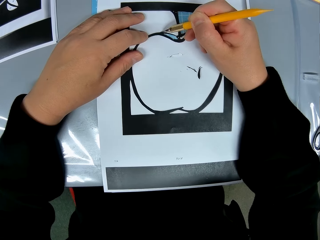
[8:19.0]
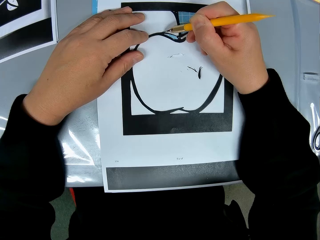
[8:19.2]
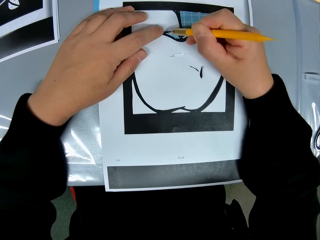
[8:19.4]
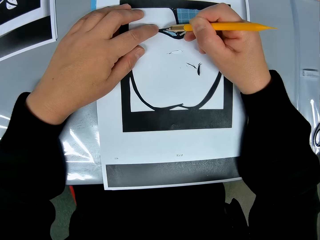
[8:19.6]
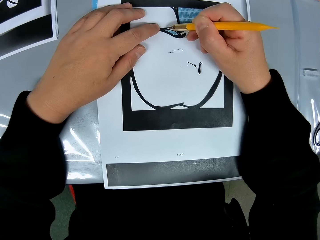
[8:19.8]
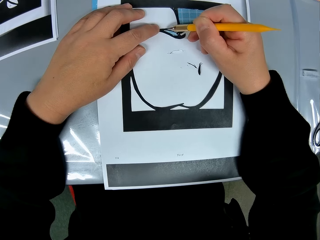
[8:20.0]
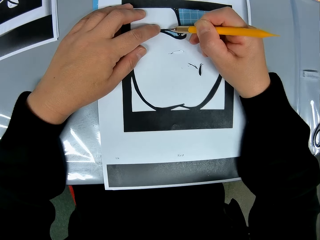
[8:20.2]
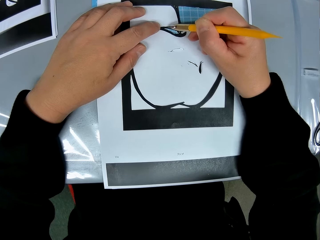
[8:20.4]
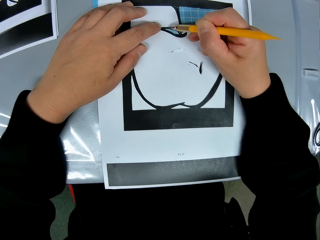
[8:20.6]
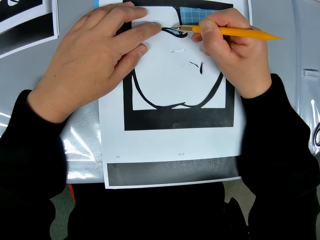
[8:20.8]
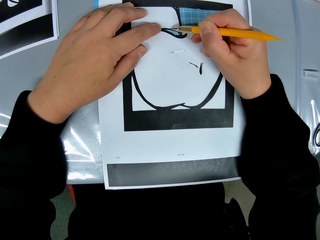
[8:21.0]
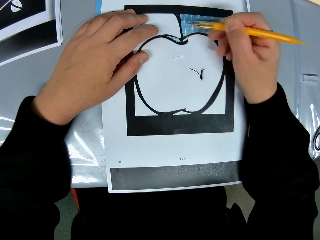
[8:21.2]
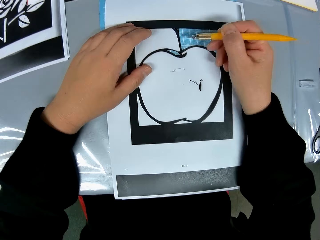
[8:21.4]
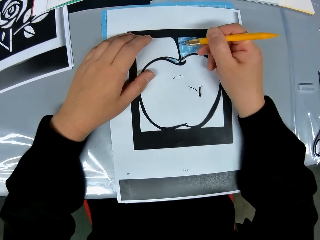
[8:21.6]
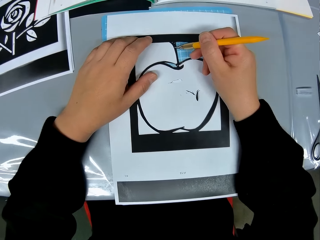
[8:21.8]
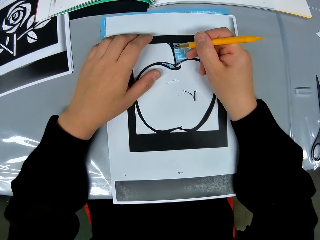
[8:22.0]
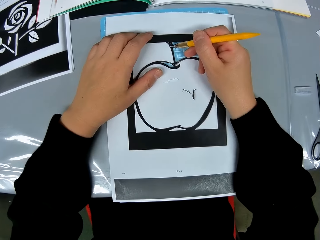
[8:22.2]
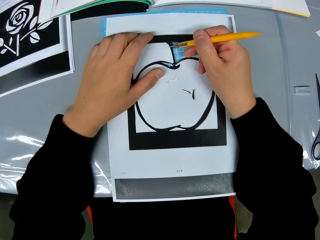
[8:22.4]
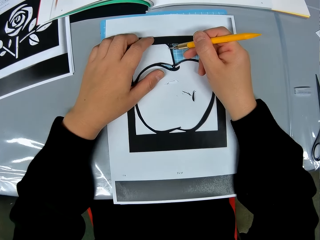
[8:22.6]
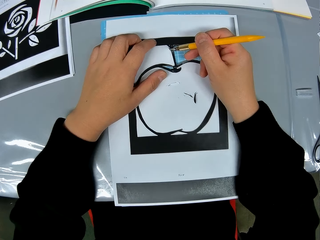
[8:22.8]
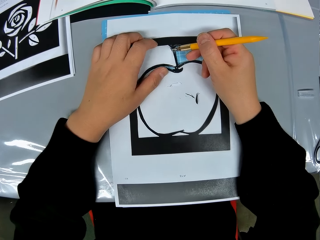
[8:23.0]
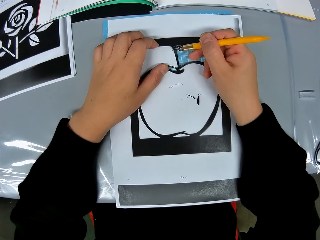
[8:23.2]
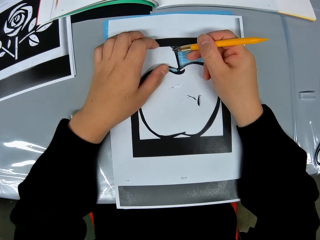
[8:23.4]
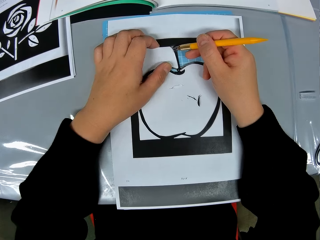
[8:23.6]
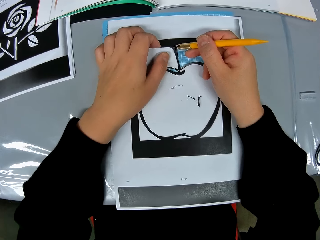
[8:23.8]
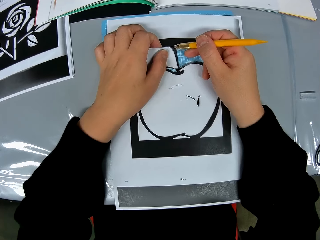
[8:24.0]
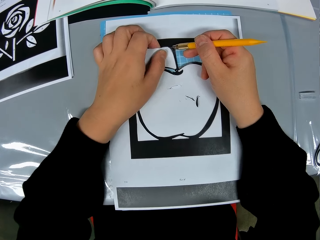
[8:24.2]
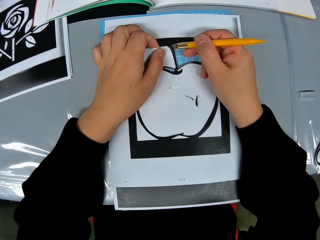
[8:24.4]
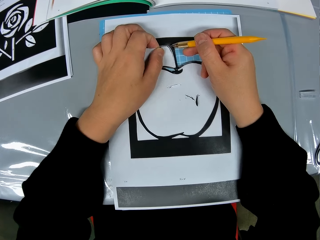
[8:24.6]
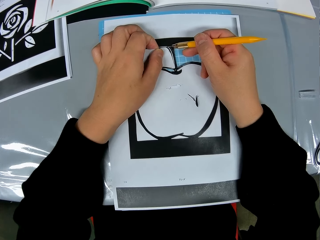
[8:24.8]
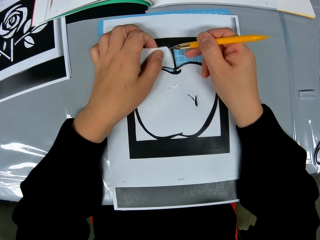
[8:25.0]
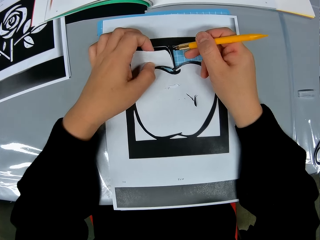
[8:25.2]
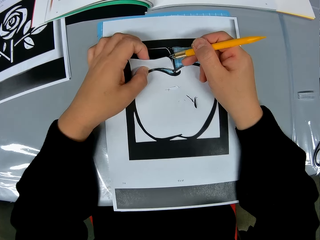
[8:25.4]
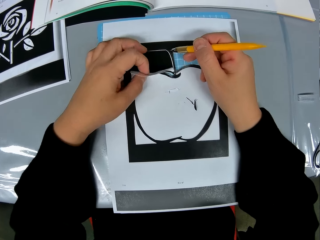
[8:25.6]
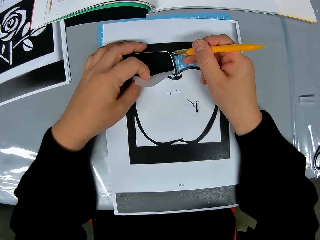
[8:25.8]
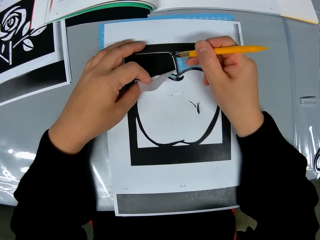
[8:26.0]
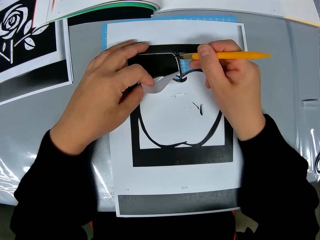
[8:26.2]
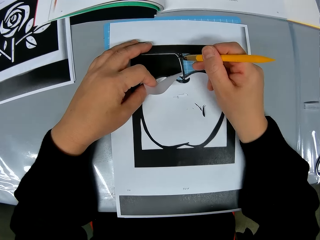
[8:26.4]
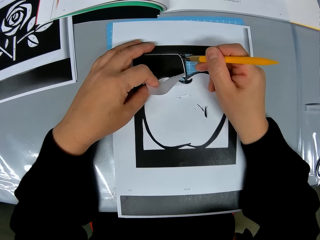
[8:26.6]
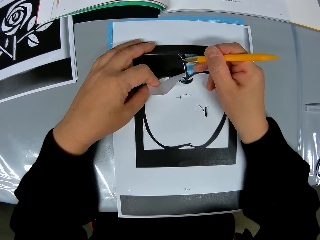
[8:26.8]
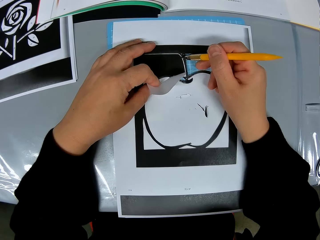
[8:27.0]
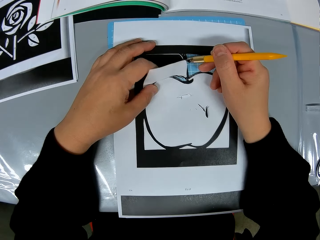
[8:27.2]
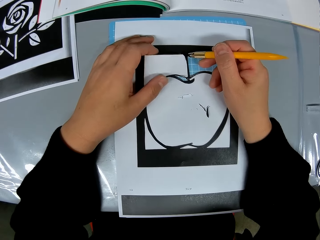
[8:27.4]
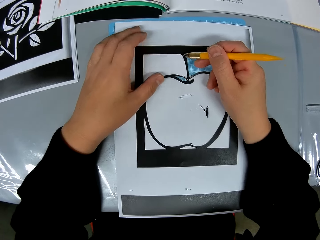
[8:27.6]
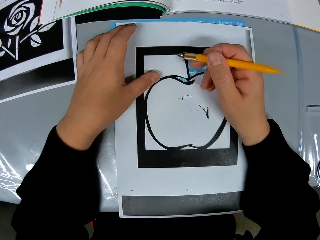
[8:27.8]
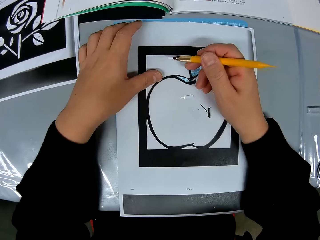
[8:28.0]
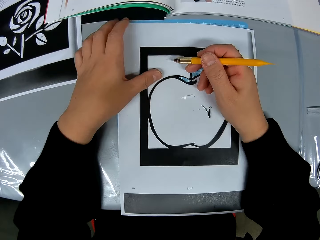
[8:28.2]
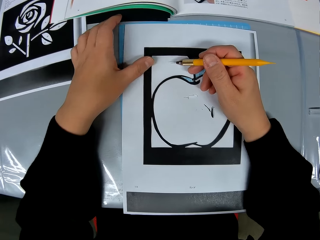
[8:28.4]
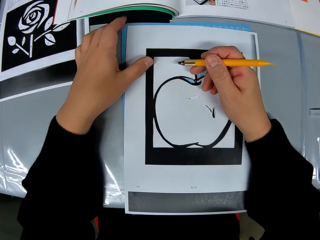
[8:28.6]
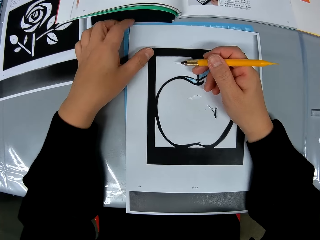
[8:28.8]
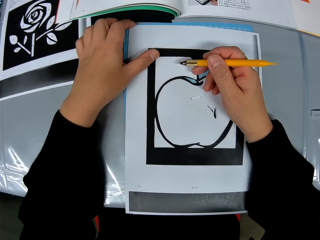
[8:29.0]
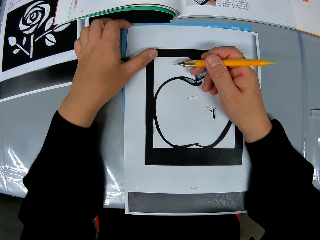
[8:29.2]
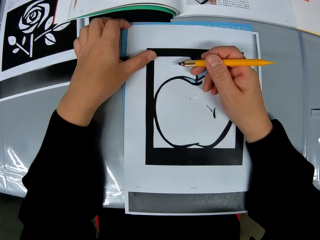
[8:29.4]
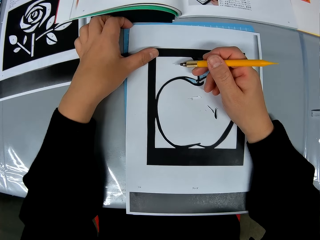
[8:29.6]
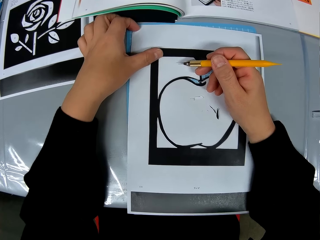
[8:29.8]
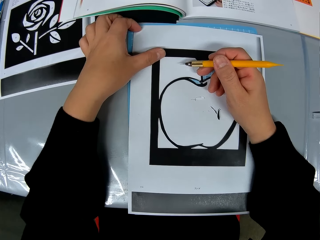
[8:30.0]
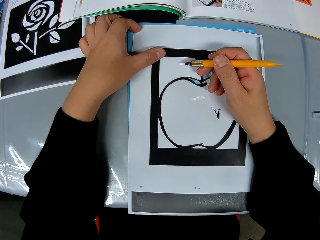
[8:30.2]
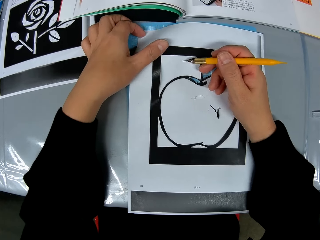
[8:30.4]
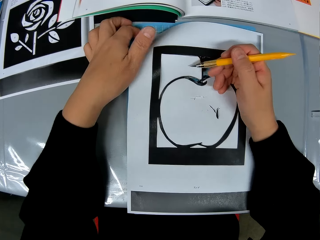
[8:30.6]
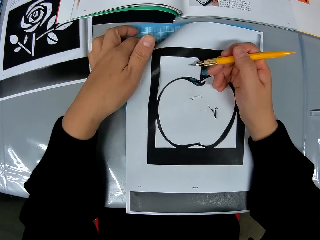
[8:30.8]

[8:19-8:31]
The camera wearer cuts a crafting paper. He moves his hand. He lifts a paper cutter. He moves his hands. He holds the crafting paper. He moves the crafting paper. He pulls the crafting paper. He opens up the part of the craft from the craft sheet with his left hand. He moves a camera. He releases the crafting paper. He closes back the part of the craft from the sheet of paper. He holds the crafting paper. He moves his hands.

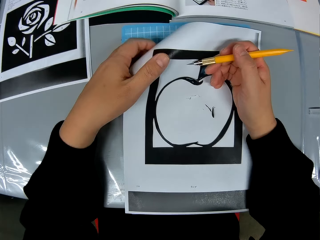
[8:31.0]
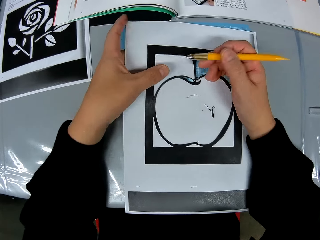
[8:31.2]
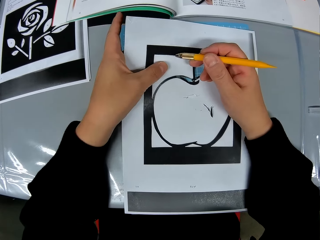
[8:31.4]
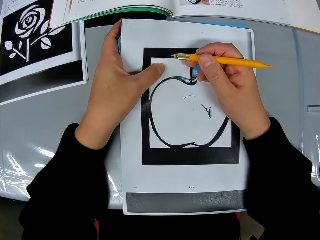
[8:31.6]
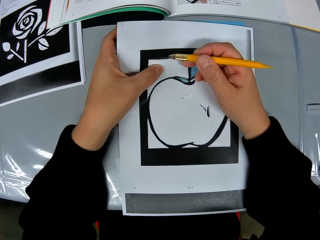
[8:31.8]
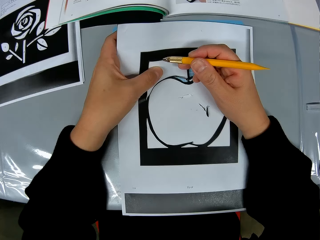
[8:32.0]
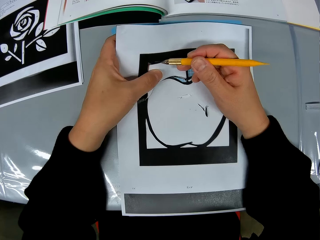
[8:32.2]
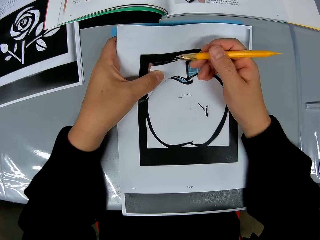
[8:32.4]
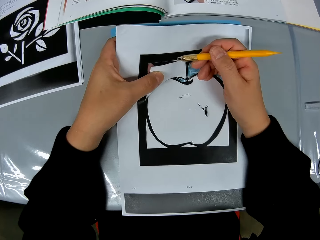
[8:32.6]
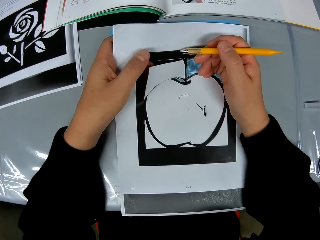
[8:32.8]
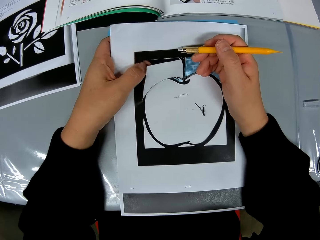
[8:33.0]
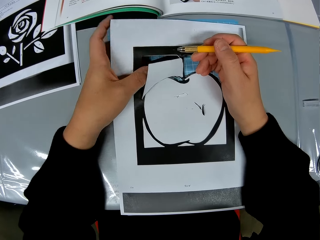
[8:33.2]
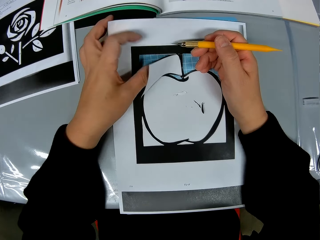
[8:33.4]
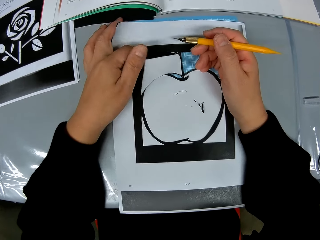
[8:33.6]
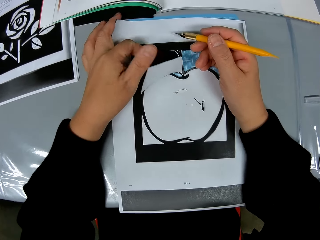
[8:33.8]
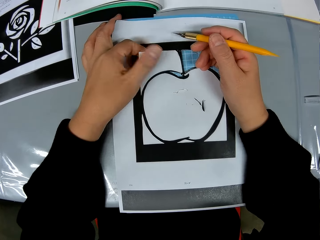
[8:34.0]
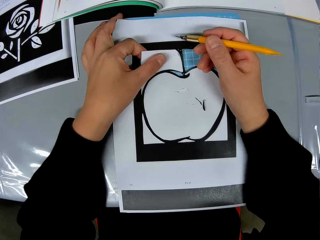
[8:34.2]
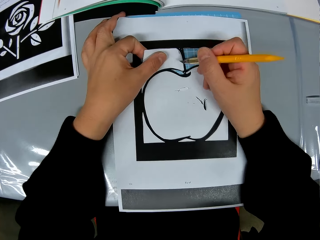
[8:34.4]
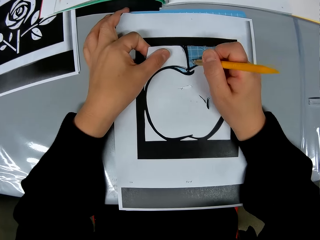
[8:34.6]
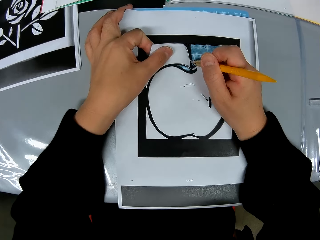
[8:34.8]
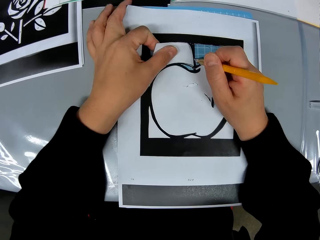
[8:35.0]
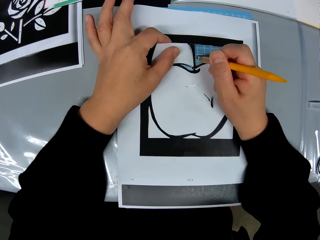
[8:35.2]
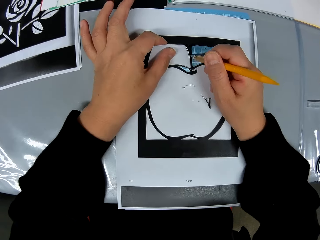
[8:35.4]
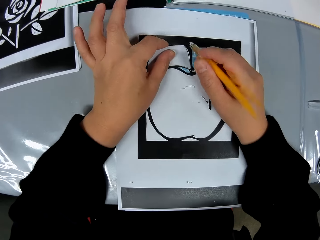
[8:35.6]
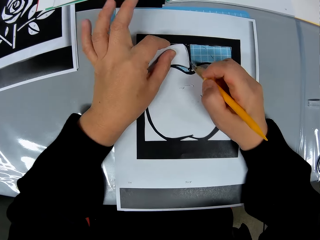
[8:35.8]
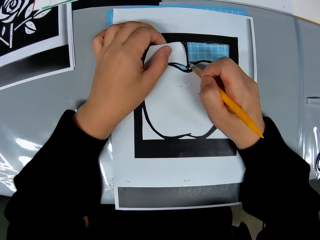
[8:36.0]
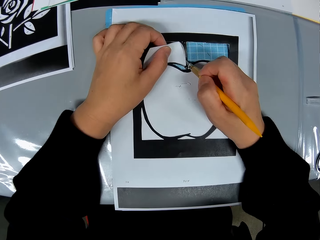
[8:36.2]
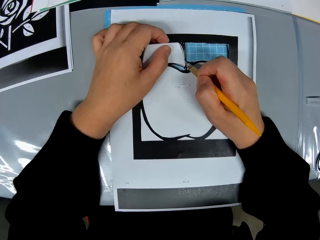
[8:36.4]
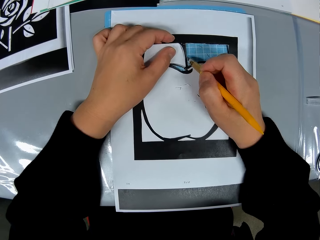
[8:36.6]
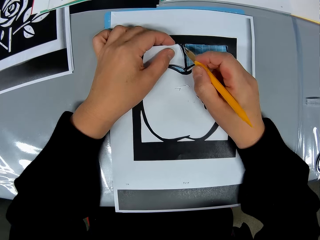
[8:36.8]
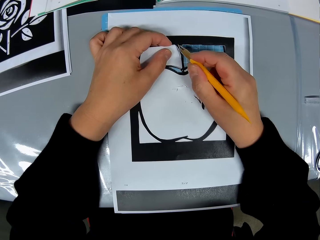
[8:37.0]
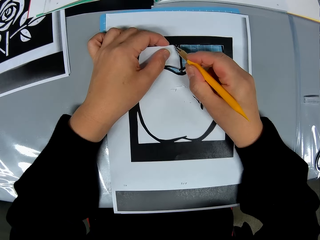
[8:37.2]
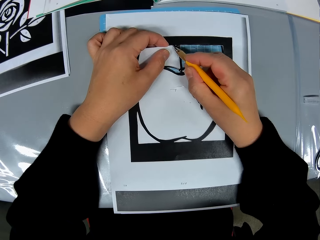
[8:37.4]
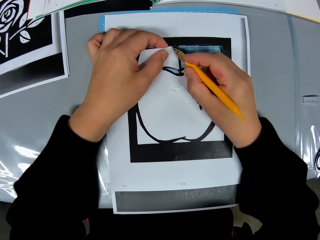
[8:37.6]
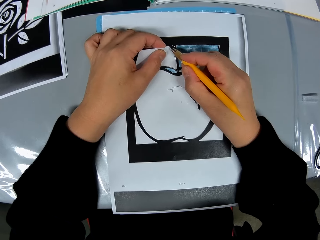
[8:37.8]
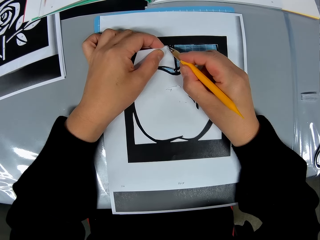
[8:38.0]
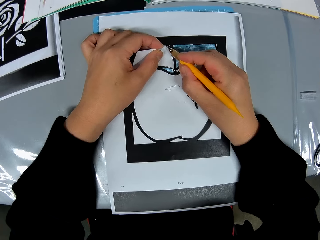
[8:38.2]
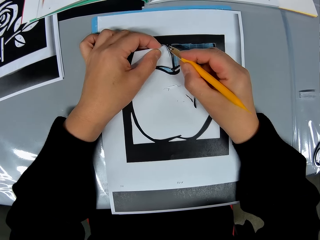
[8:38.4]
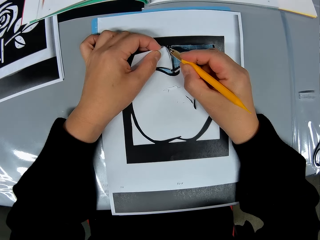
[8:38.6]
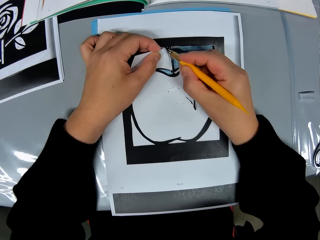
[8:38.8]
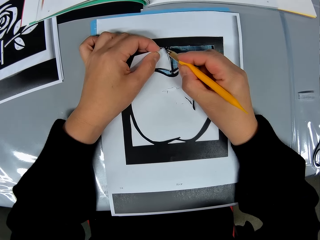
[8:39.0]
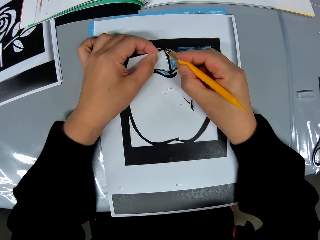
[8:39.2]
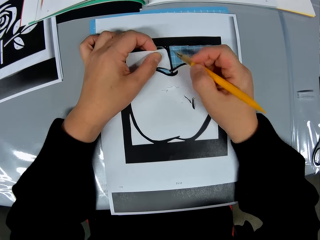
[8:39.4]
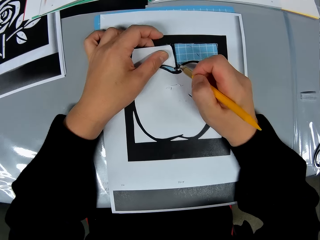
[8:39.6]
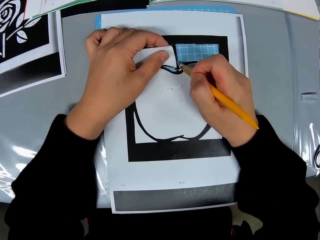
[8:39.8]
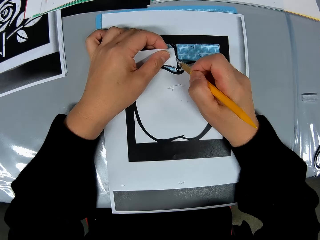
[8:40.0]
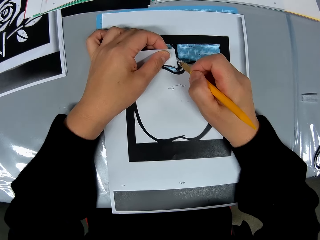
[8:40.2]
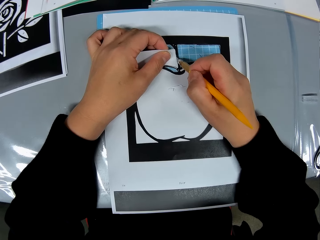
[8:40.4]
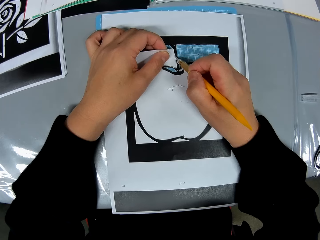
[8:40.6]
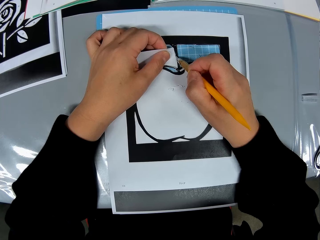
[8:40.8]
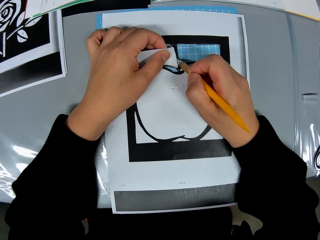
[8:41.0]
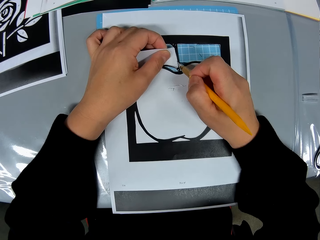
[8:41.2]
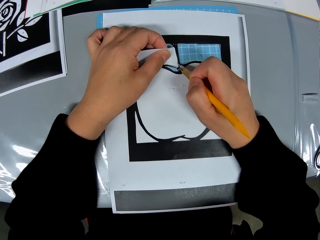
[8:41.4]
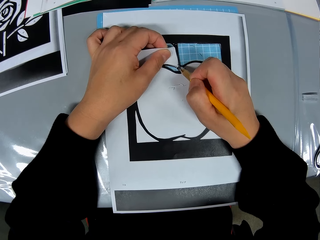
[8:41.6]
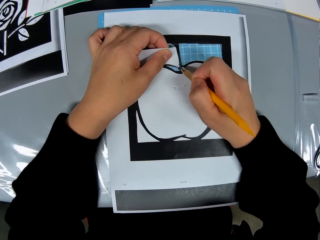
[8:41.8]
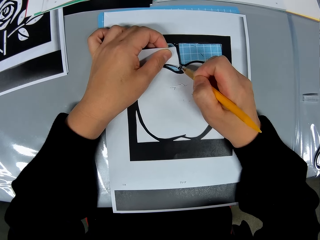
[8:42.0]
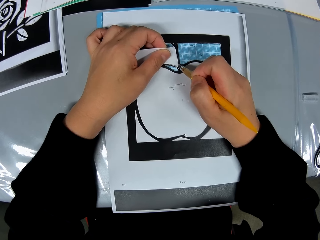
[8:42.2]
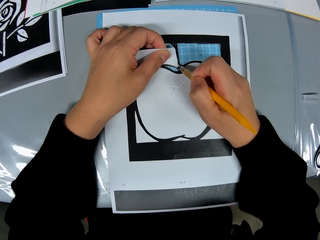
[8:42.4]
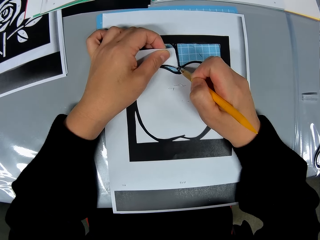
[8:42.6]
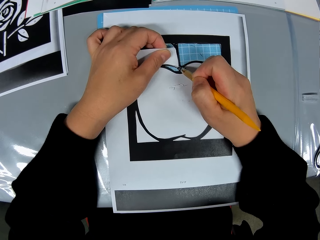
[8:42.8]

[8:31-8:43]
The camera wearer lifts a crafting paper. He adjusts the craft sheet on the self healing cutting mat with his left hand. He holds the crafting paper. He cuts the crafting paper. He moves his left hand. He traces out the craft from the craft sheet with the cutting stencil in his right hand. He holds the crafting paper. He moves a camera. He lifts his hand. He cuts the crafting paper. He holds the crafting paper.
